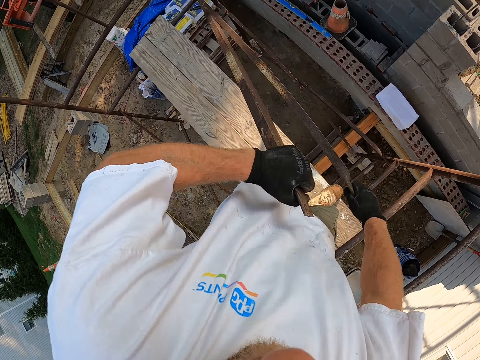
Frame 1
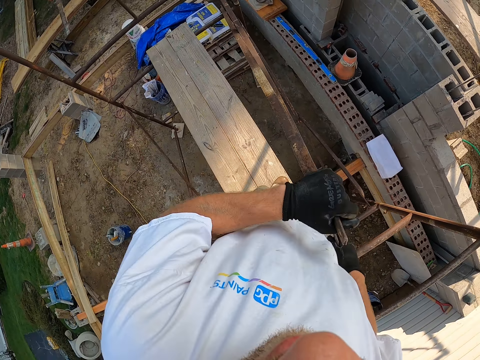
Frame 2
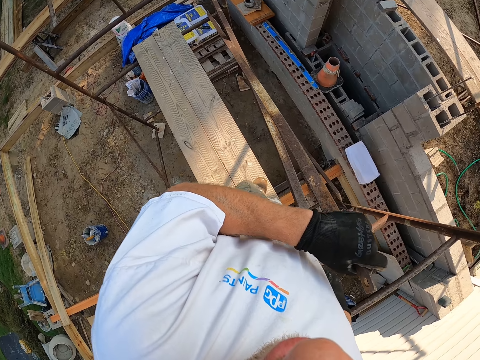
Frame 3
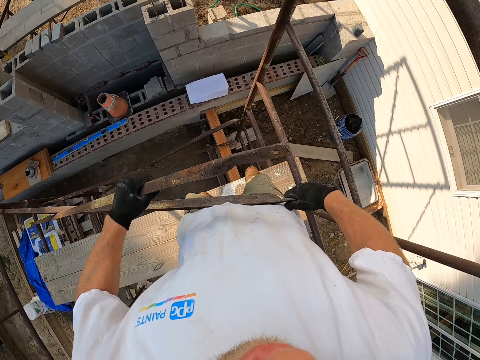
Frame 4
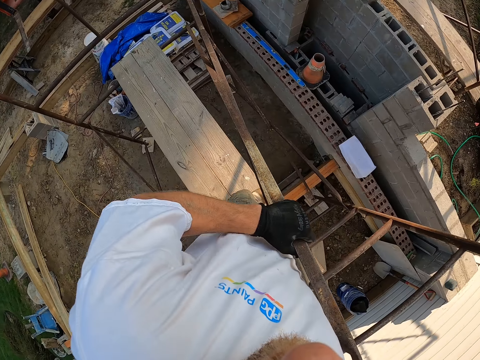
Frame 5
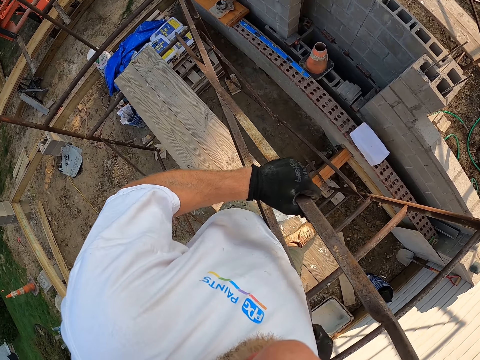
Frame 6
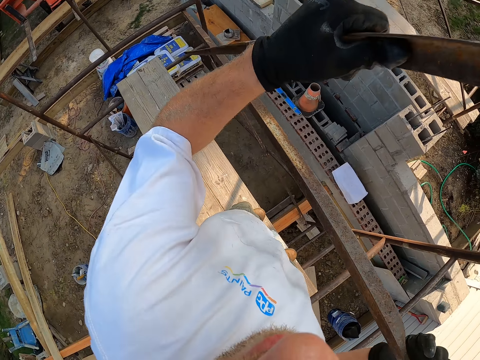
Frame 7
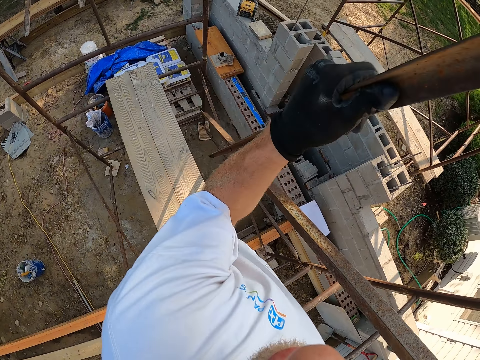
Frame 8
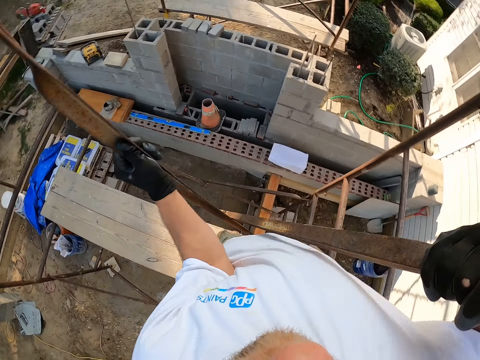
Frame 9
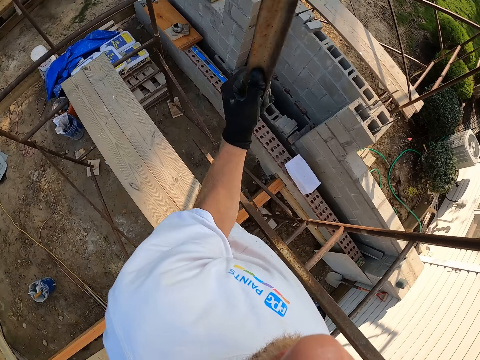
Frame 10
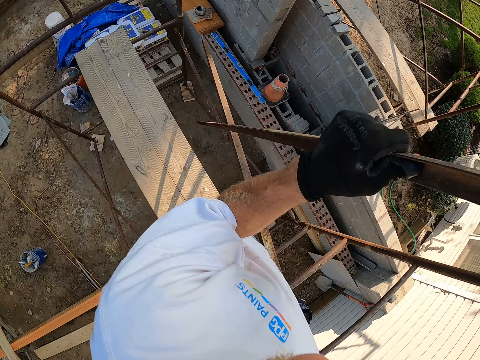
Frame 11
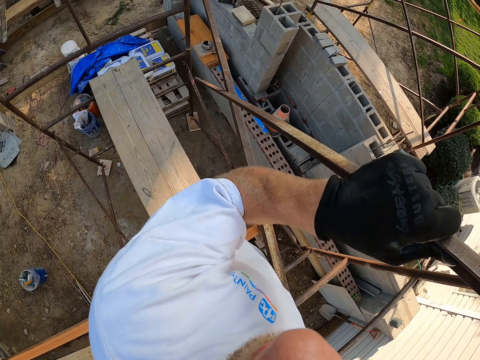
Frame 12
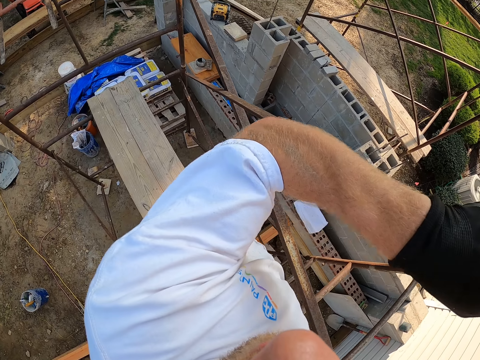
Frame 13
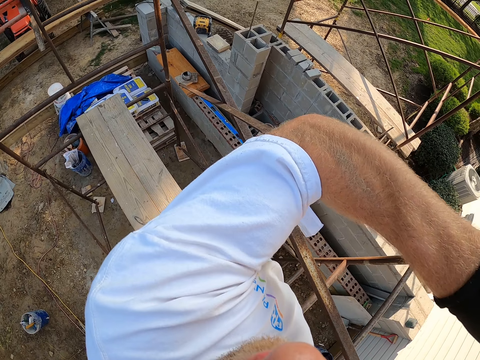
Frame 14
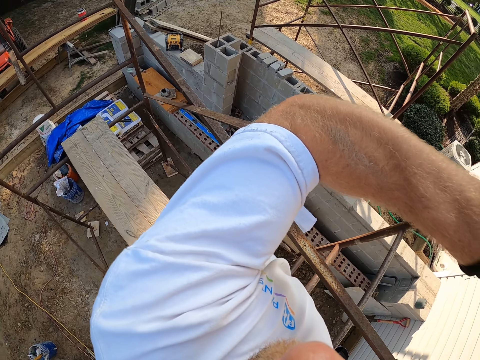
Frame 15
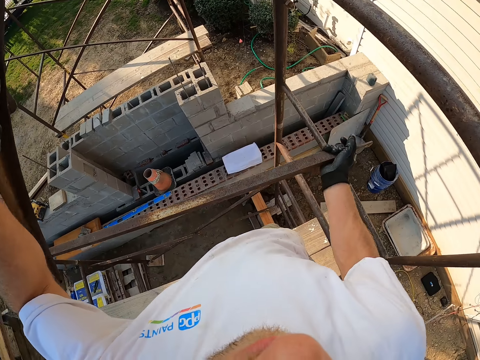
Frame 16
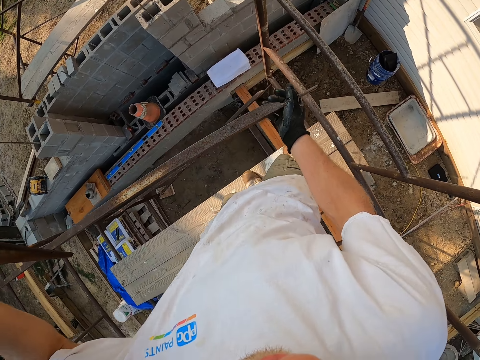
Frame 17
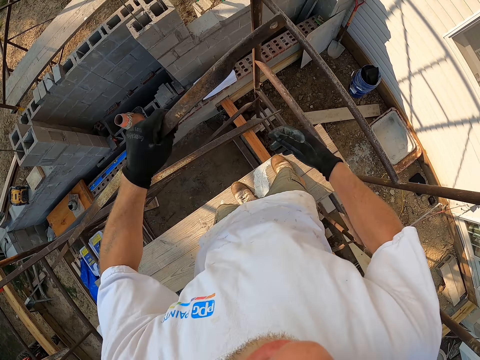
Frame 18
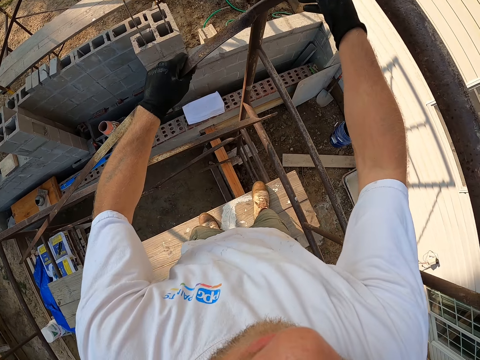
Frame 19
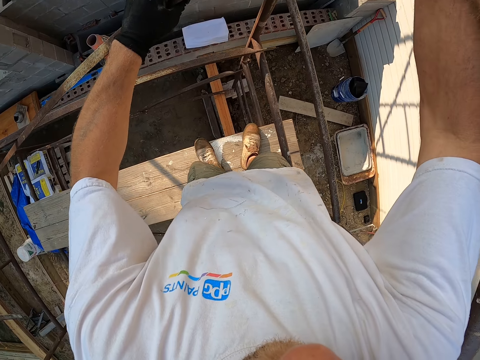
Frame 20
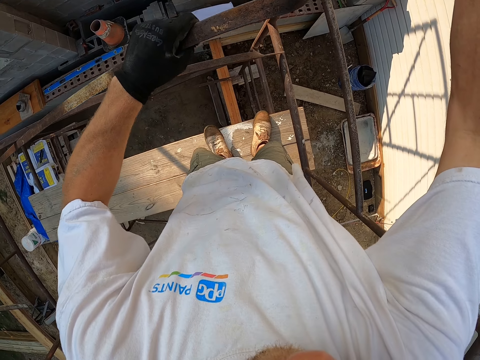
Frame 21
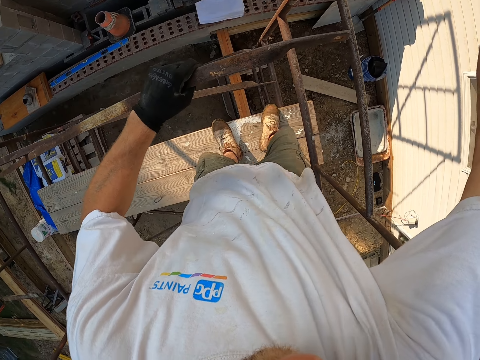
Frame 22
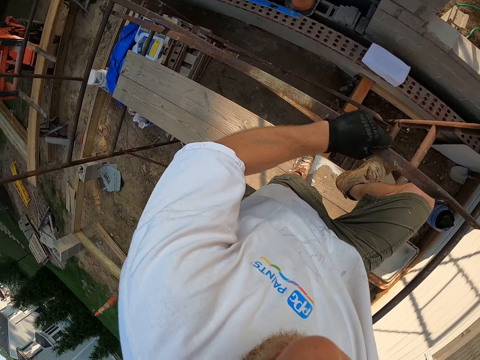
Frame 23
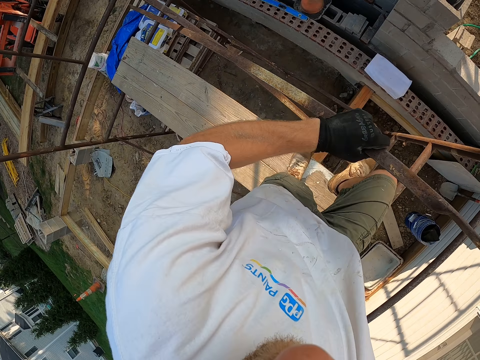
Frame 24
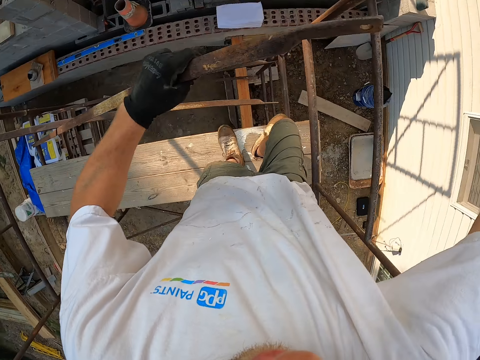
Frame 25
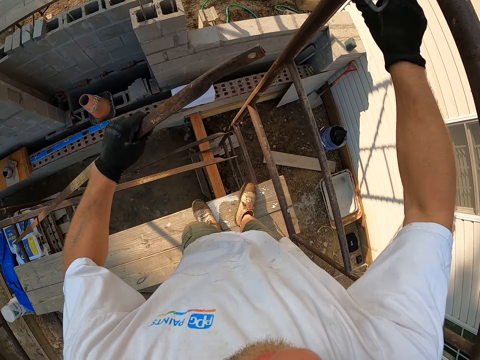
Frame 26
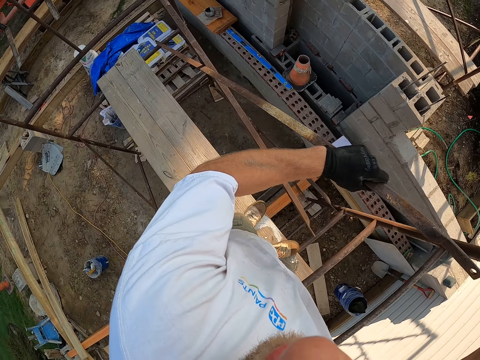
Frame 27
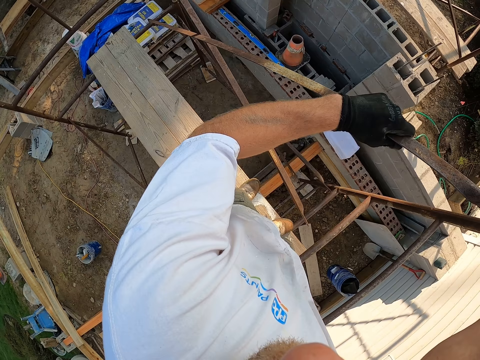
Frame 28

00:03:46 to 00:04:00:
The camera wearer looks around. He separates the part with both his hands. He lowers a part of the scaffold. He looks around. He lifts up a part of the scaffold. He looks at another part of the scaffold. He lets go of the part of the scaffold. He raises his hand. He stares at the ground. He moves the part towards him. He moves his leg forwards. He steps on a part of the scaffold. He looks around.

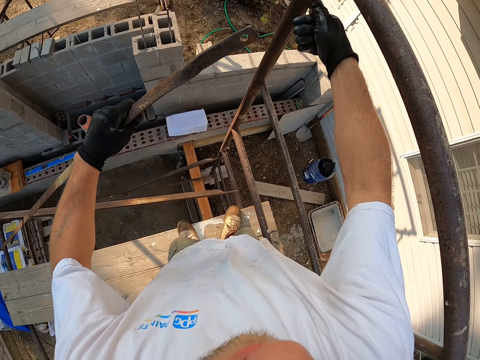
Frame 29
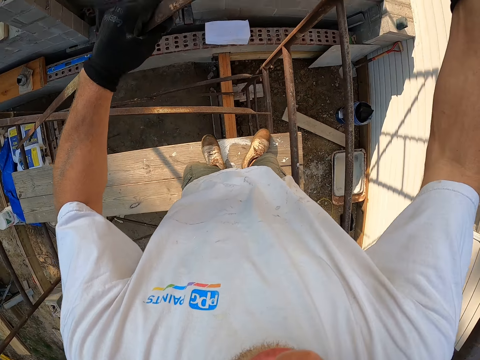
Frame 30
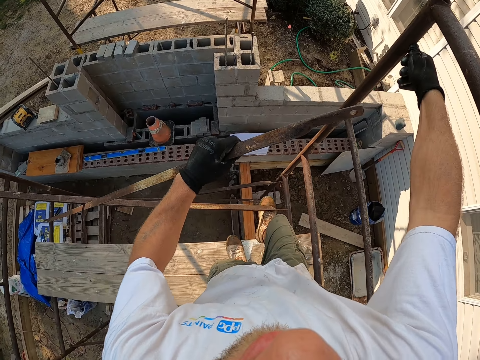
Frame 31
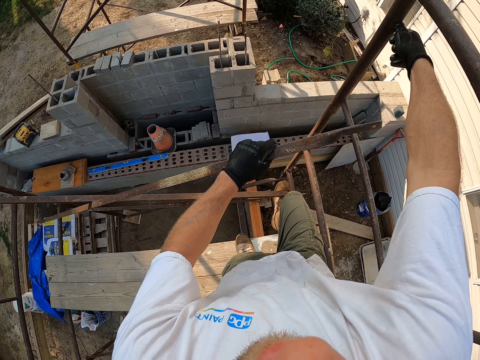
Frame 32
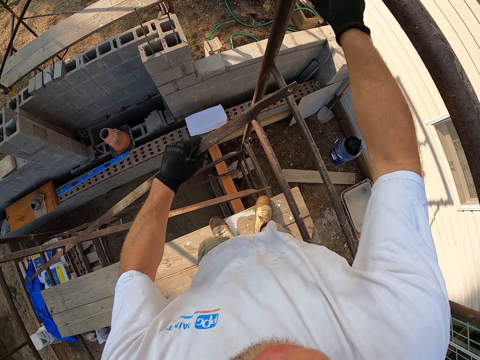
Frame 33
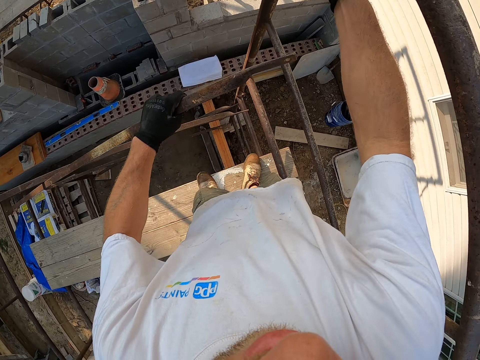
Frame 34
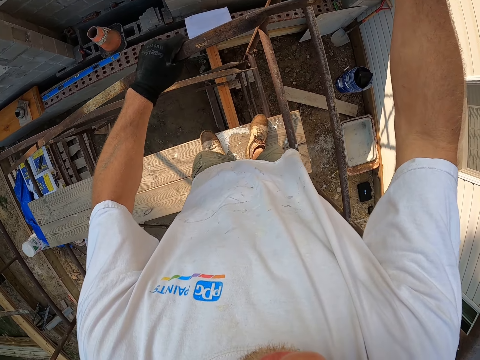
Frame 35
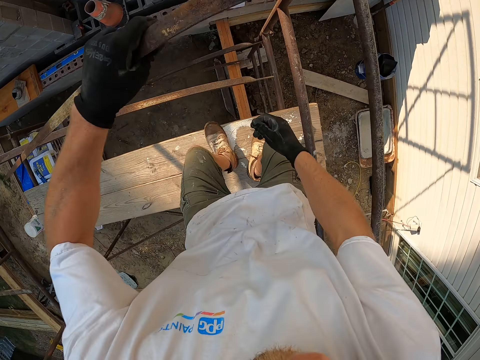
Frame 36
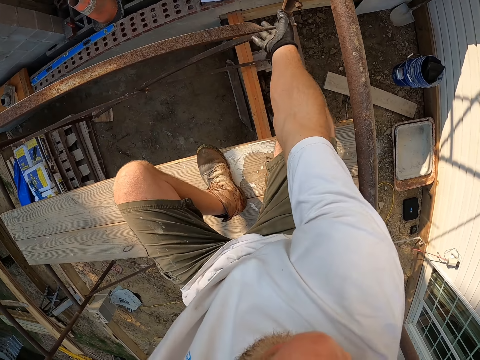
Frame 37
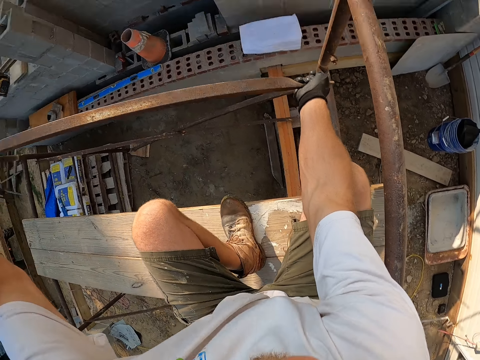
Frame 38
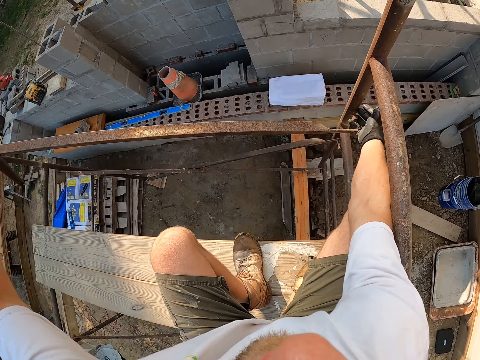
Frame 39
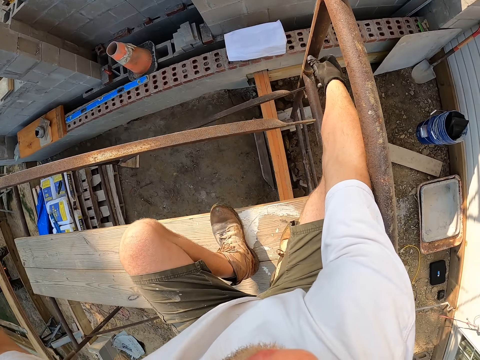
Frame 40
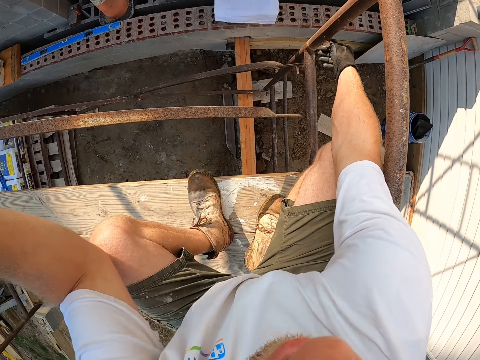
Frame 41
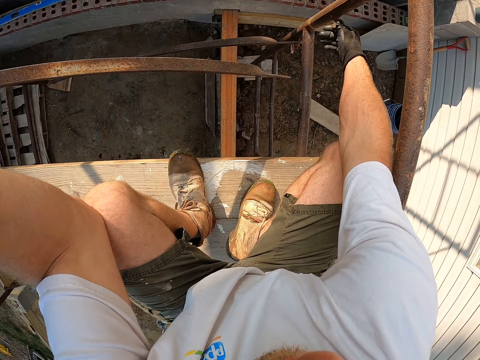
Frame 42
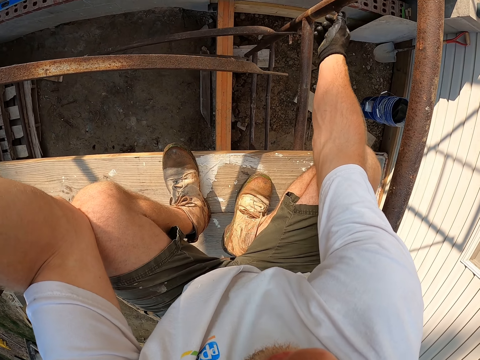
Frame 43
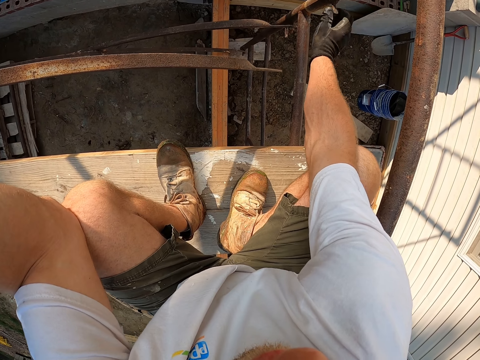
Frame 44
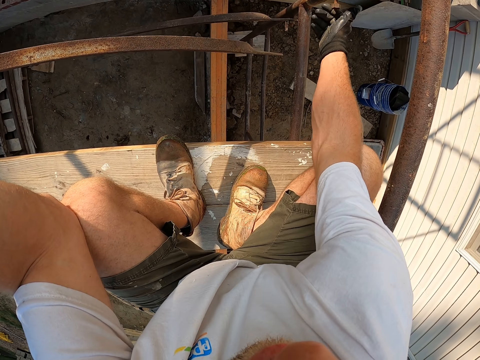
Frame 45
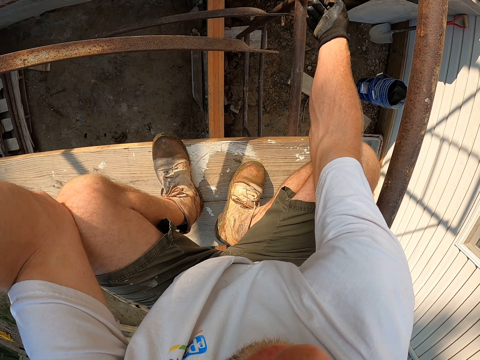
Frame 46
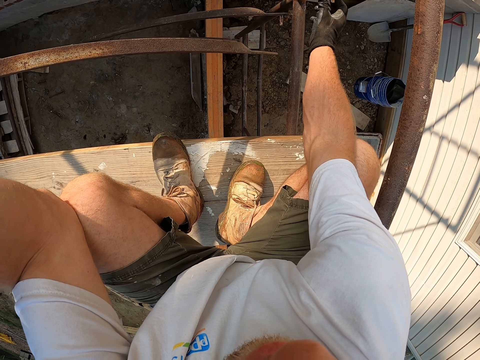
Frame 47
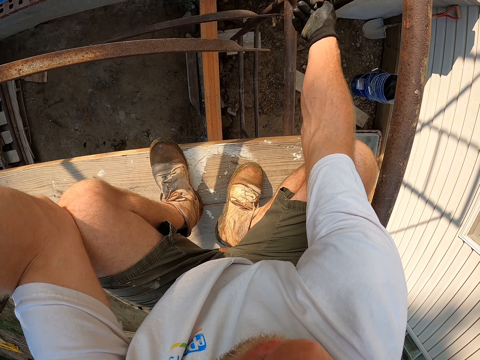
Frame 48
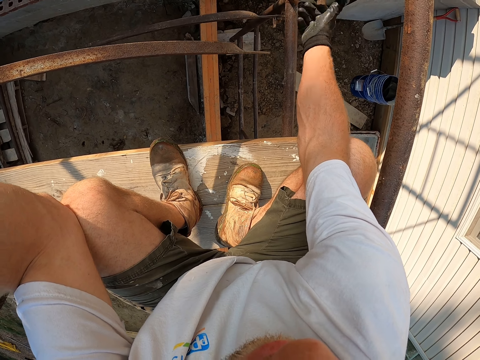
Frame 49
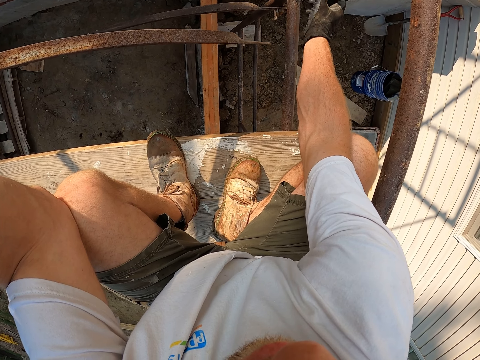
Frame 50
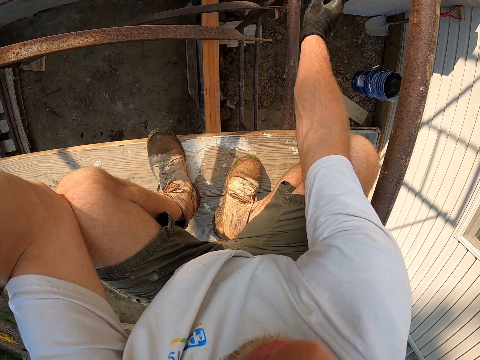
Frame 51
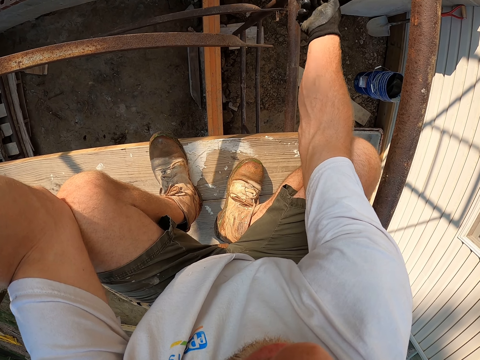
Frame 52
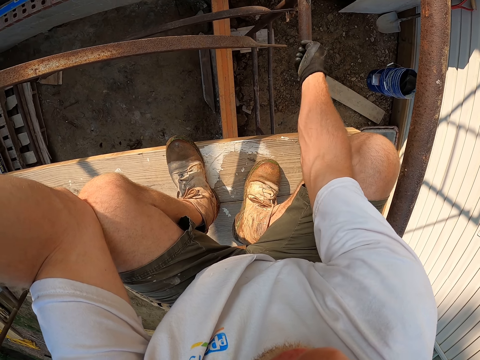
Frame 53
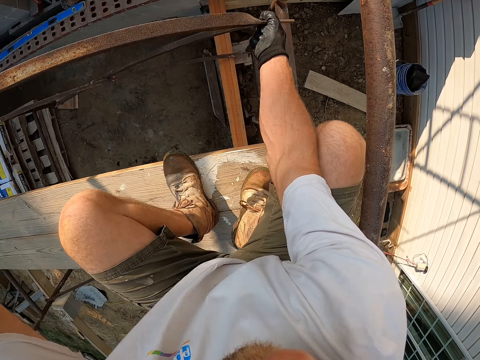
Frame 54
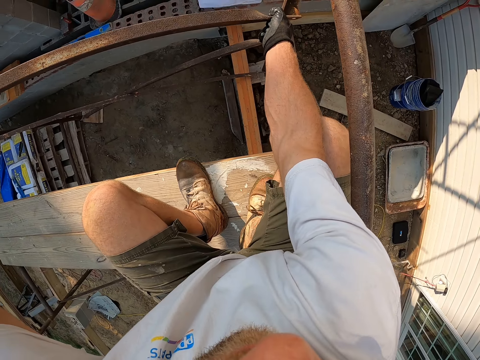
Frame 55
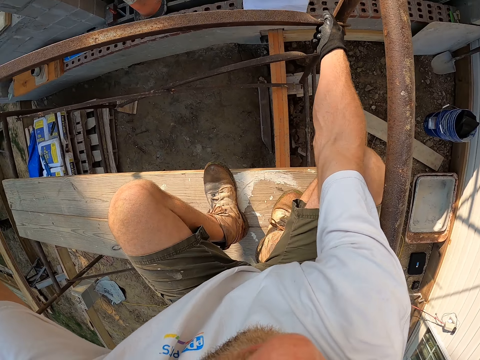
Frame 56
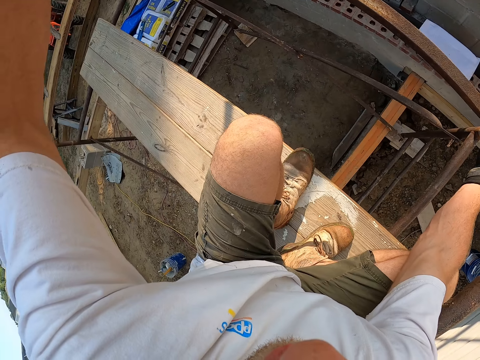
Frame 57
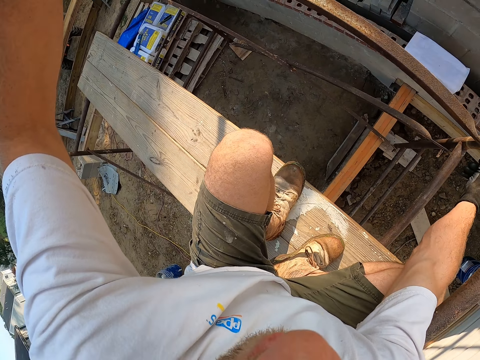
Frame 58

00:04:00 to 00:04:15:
The camera wearer unscrews the nut from the bolt with his hand. He looks at the ground. He looks at the bolt. He moves his leg forwards. He places his right leg under the second rod. He pushes a part of the scaffold upwards with his leg. He unscrews the nut from the bolt with his hand. He lowers his hand and squats. He holds the second rod with his right hand. He moves his hand forwards. He unscrews the nut from the bolt with his hand. He lowers his hand and holds a part of the scaffold with his hand. He moves the part forwards. He fixes the second rod to the water tank stand. He inserts the bolt in the part. He stares at the ground.
